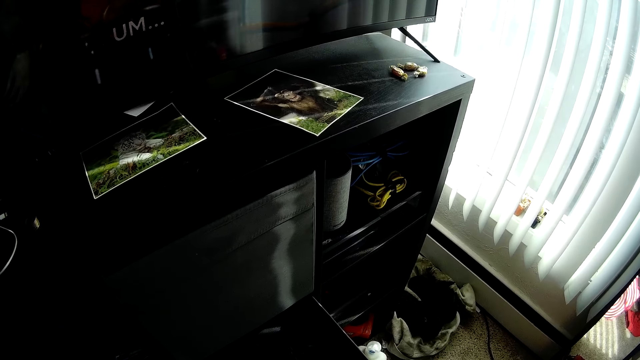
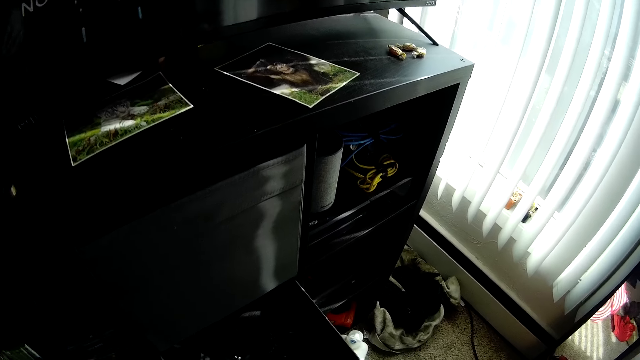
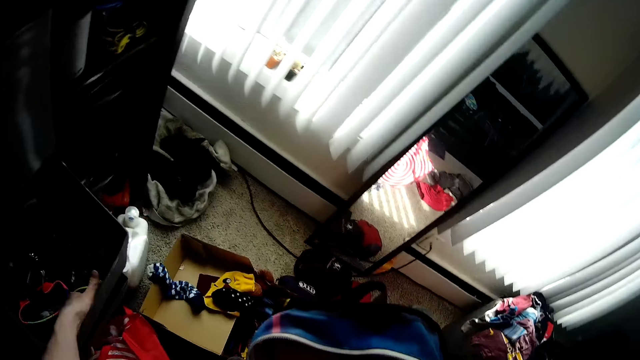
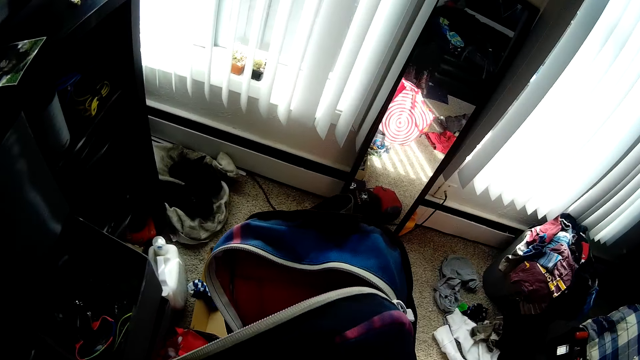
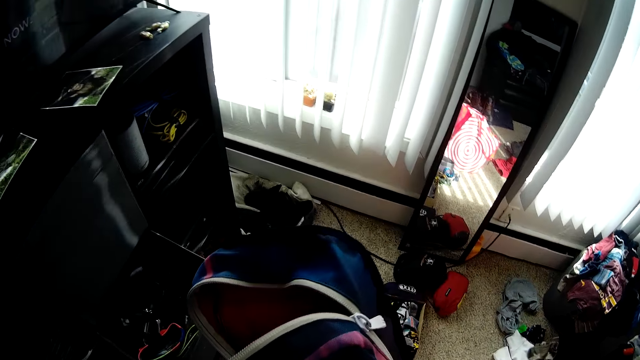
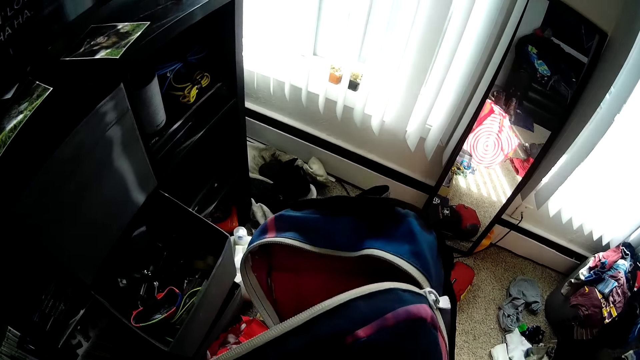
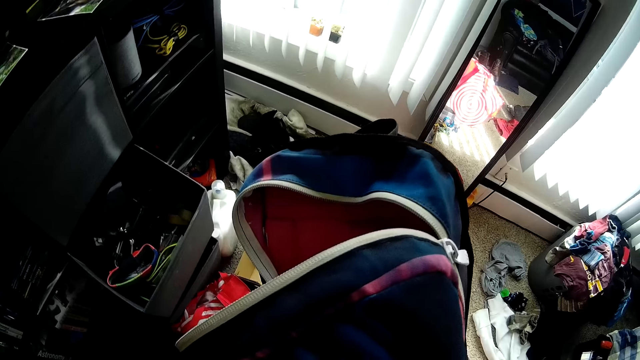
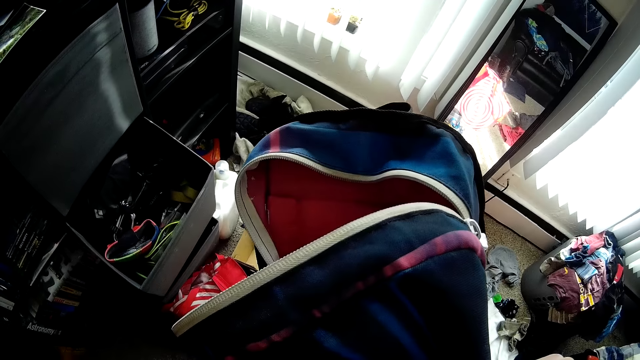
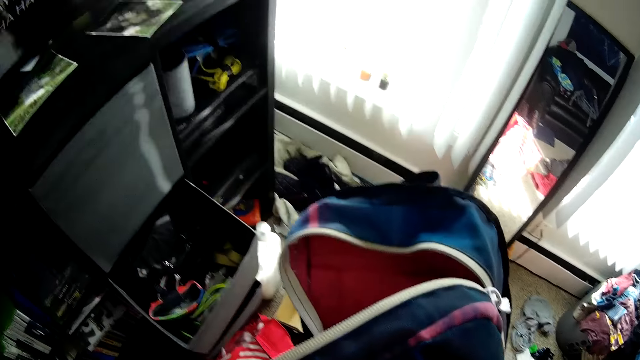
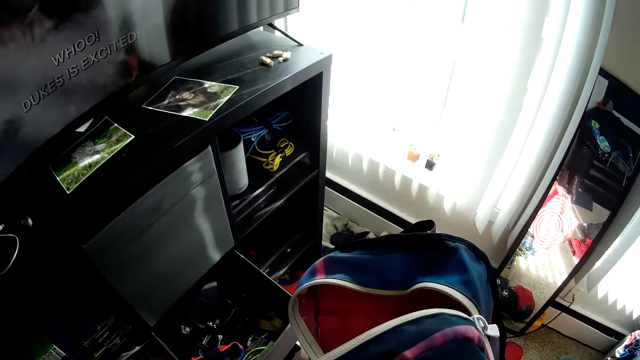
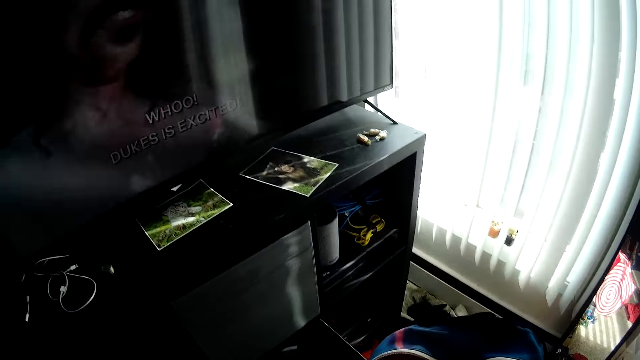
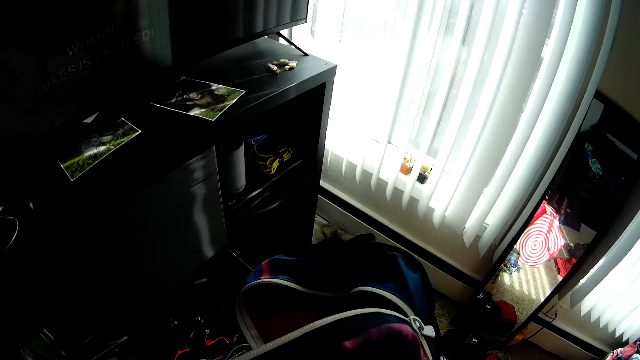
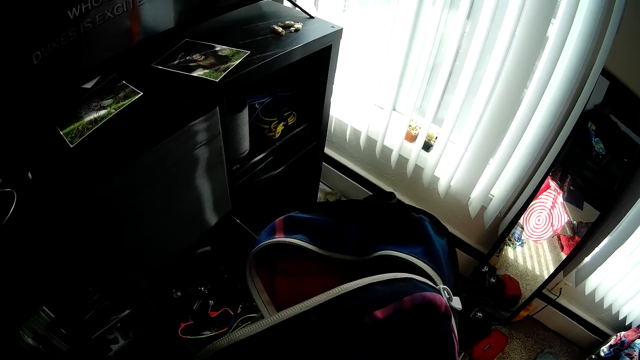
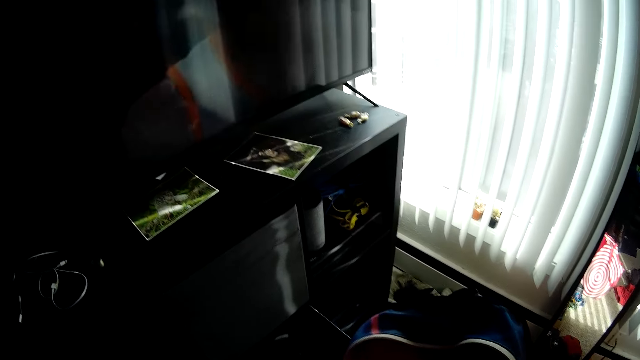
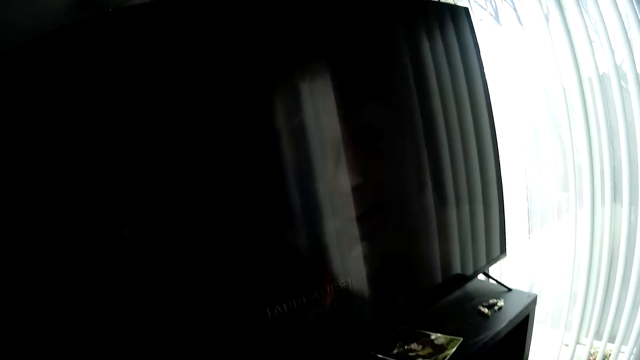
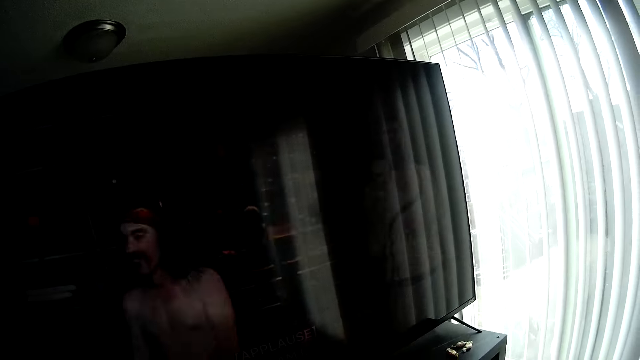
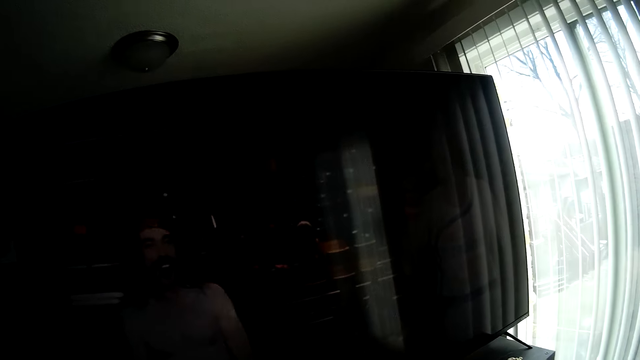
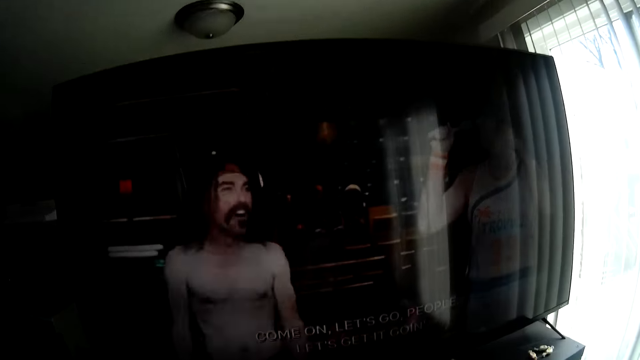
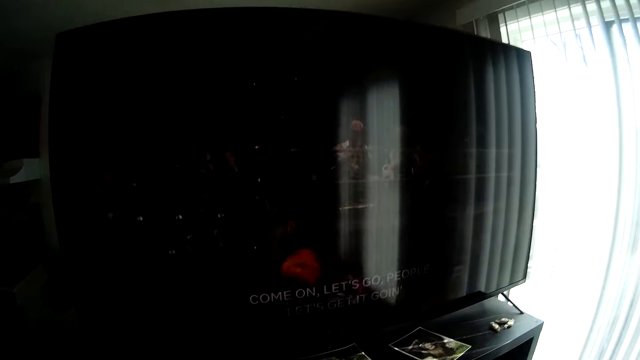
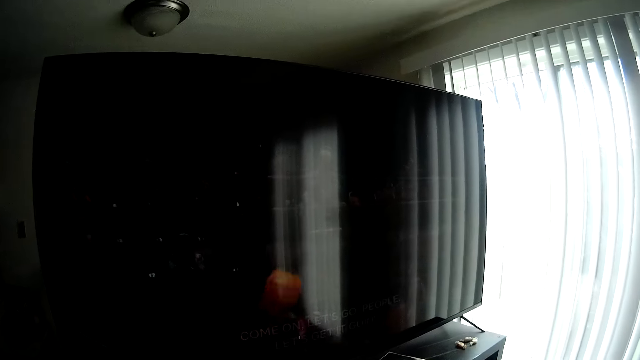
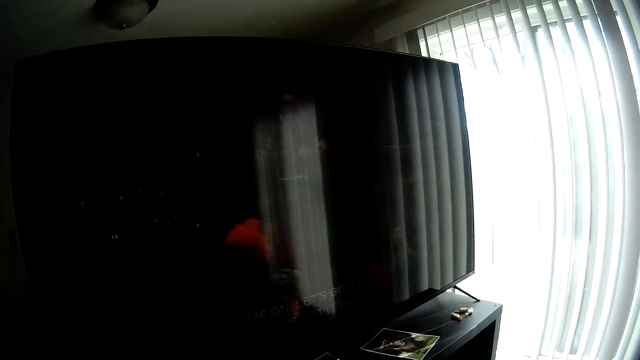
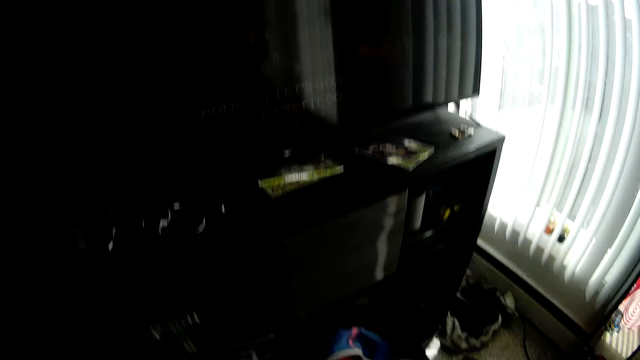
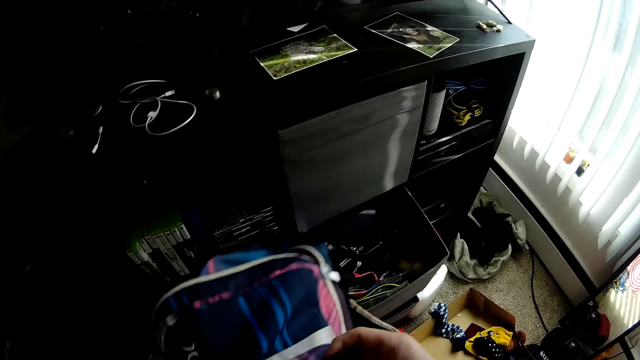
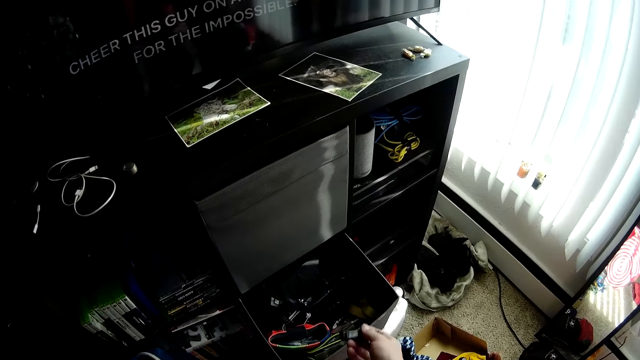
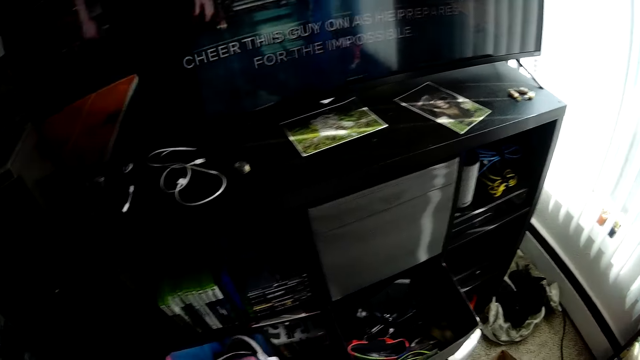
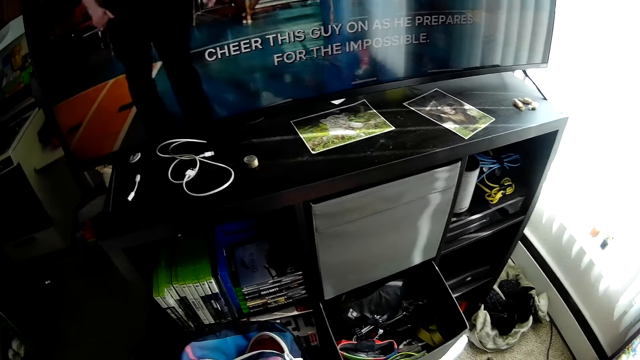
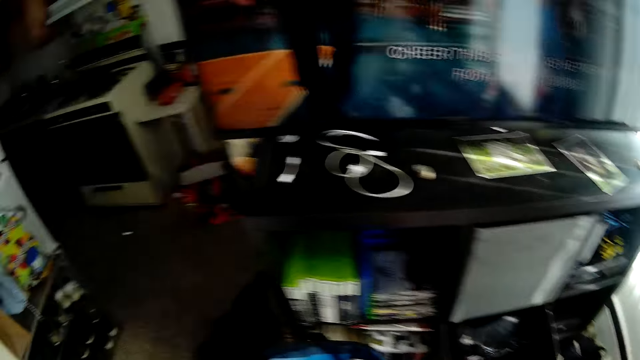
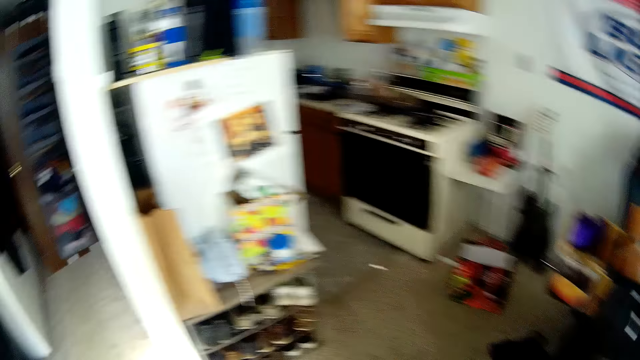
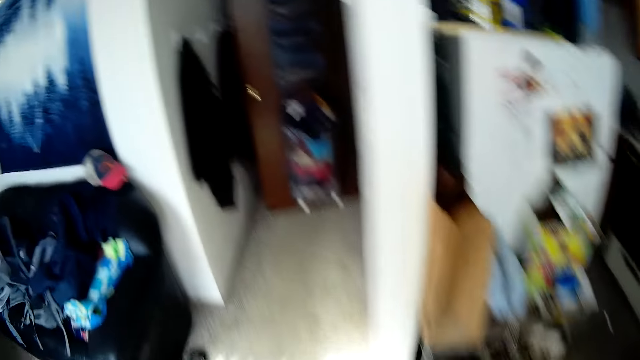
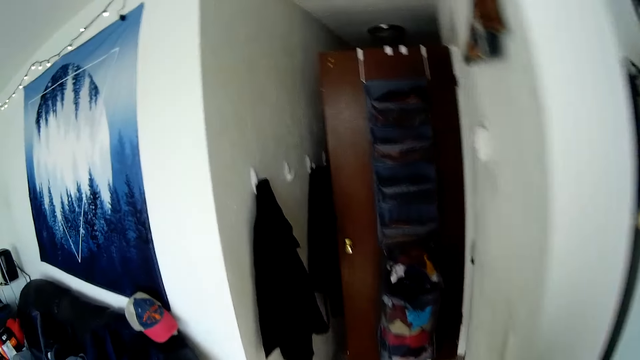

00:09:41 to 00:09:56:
The camera wearer watches the television. He removes an object with his right hand from his bag pack. He drops the object into the drawer with his right hand.

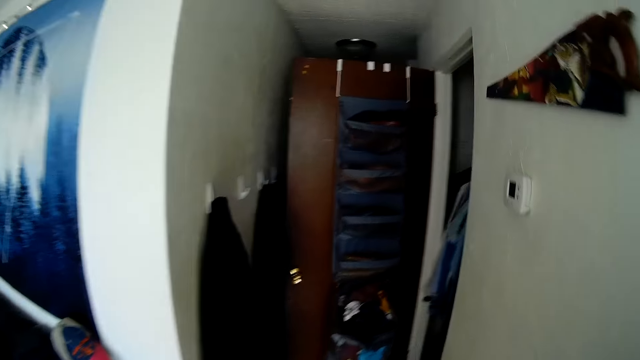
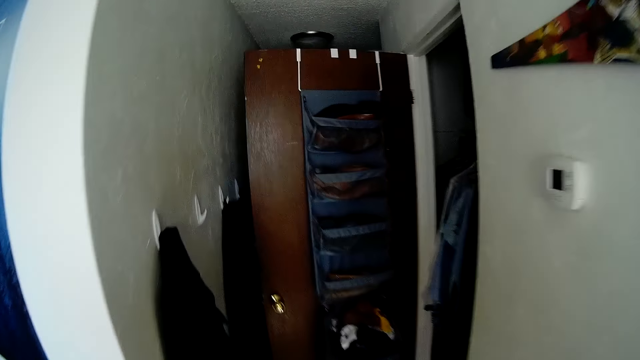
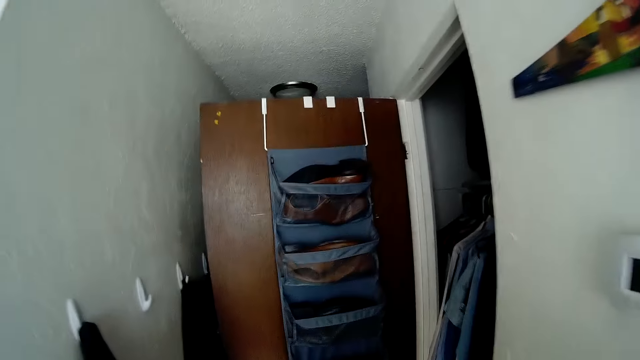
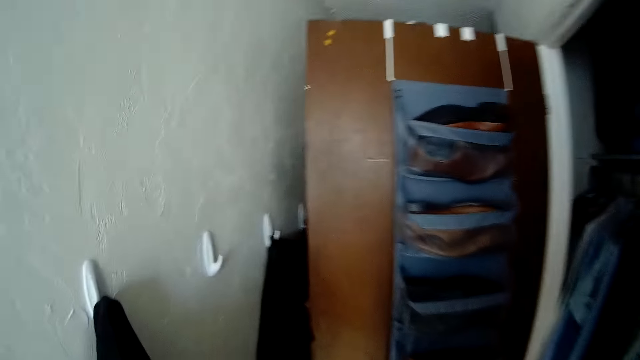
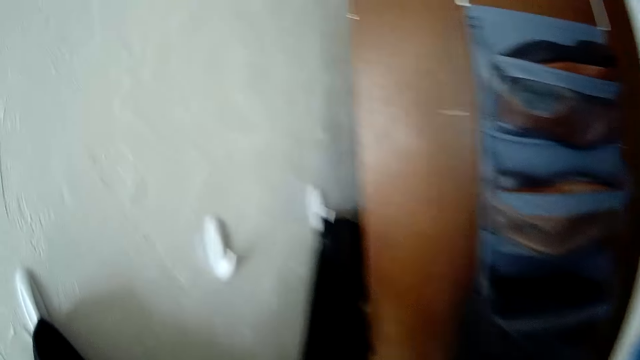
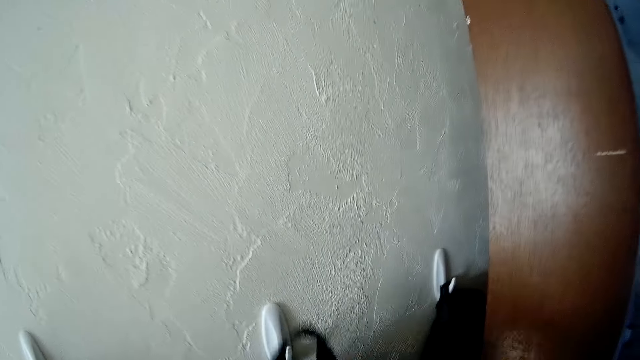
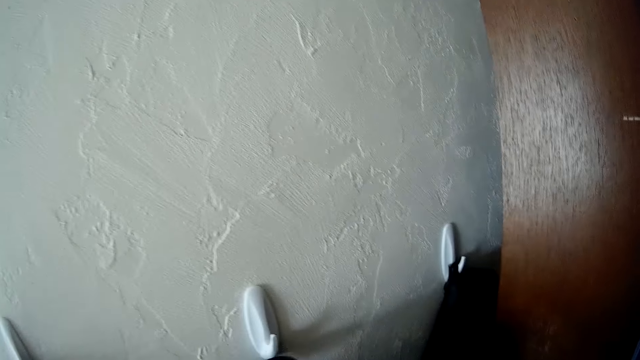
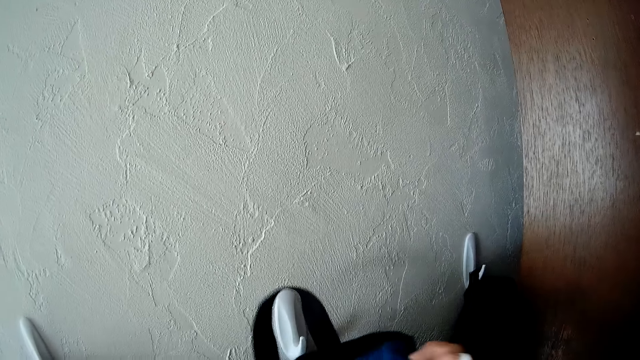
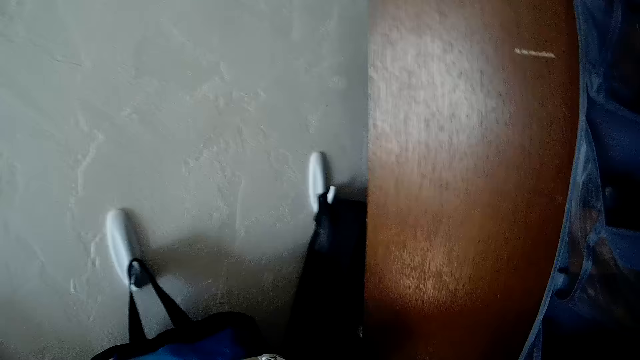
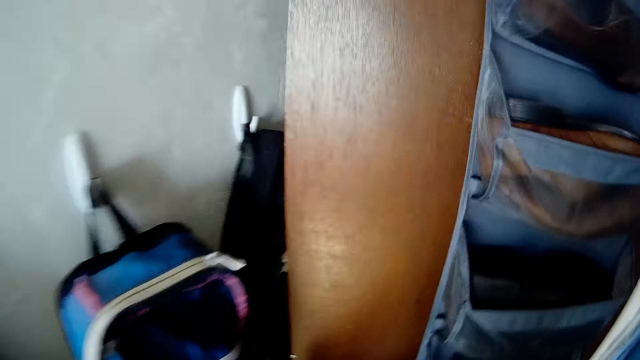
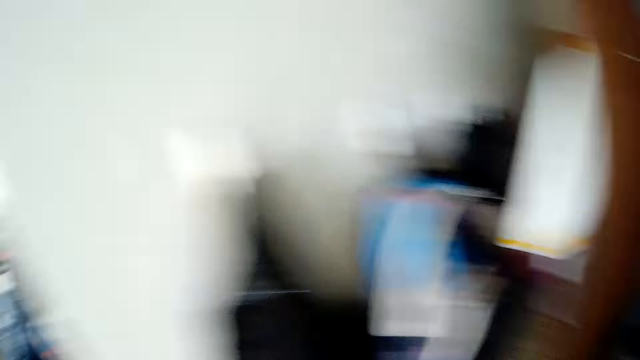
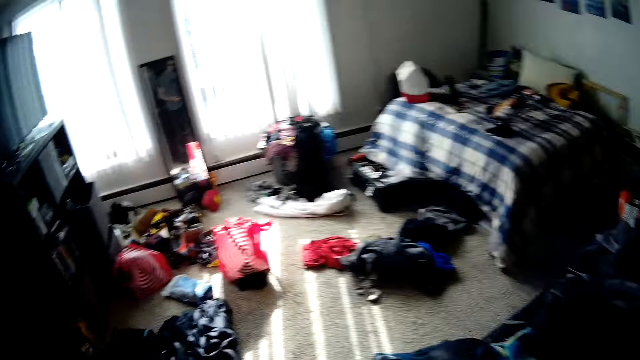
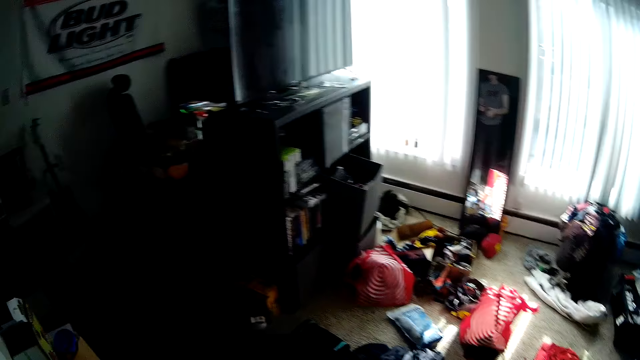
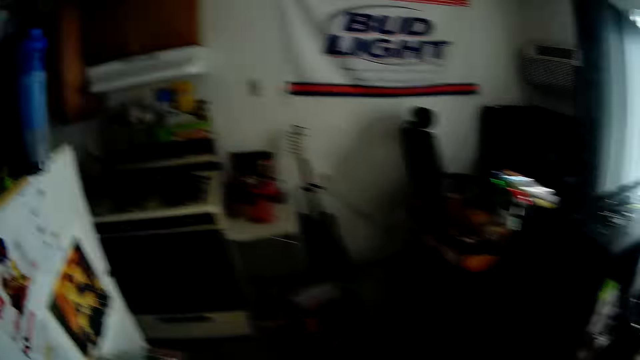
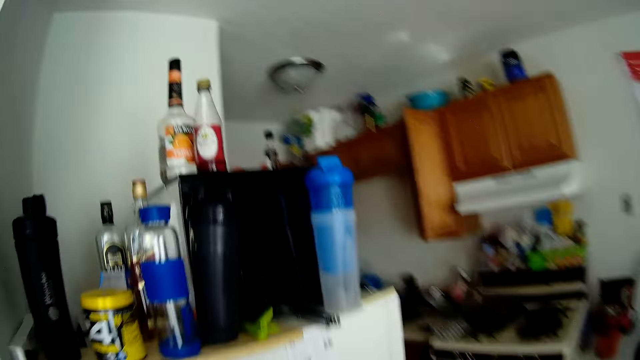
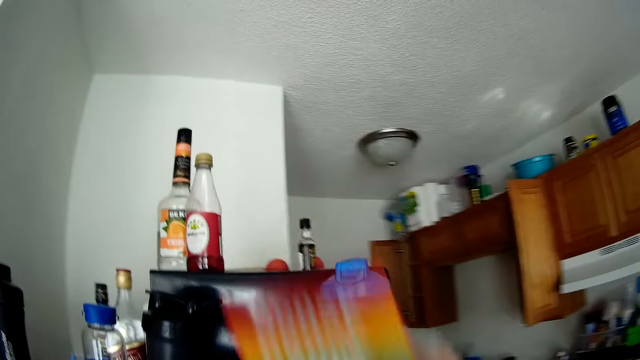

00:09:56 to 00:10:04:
The camera wearer walks towards the house corridor with the backpack. He hangs his backpack on the wall hook with his right hand.
